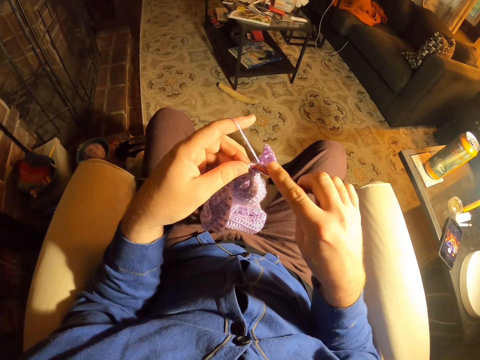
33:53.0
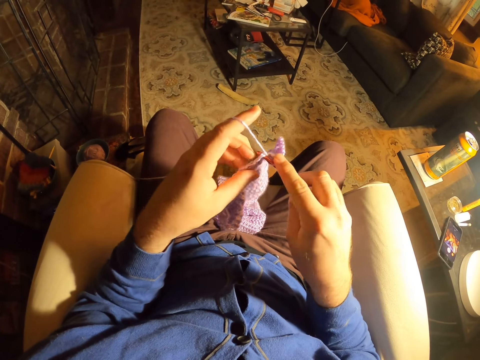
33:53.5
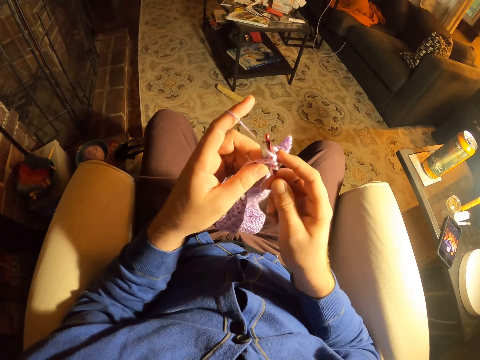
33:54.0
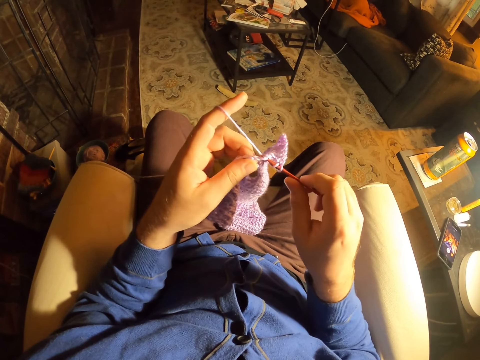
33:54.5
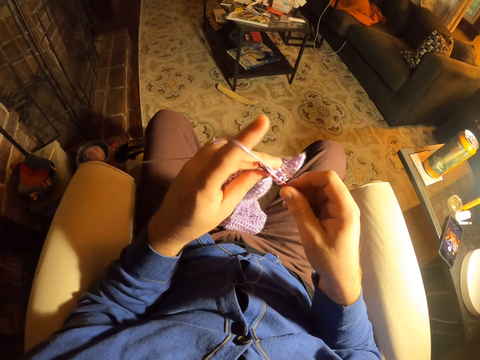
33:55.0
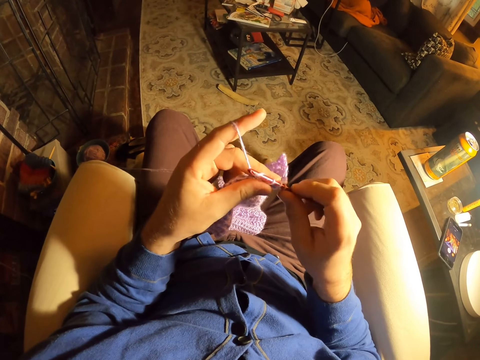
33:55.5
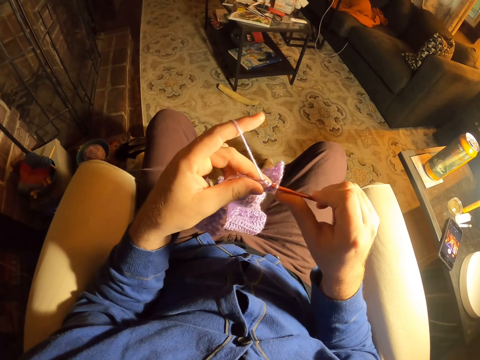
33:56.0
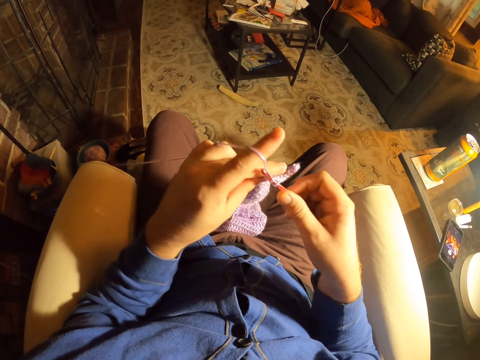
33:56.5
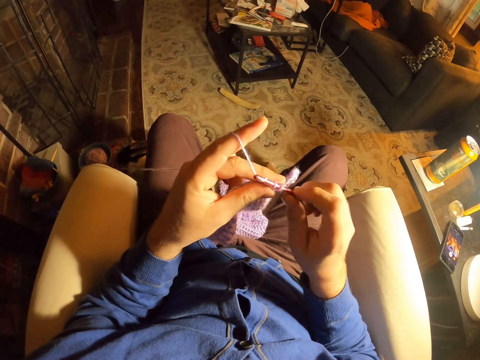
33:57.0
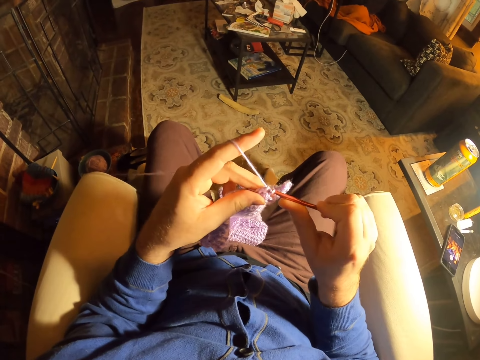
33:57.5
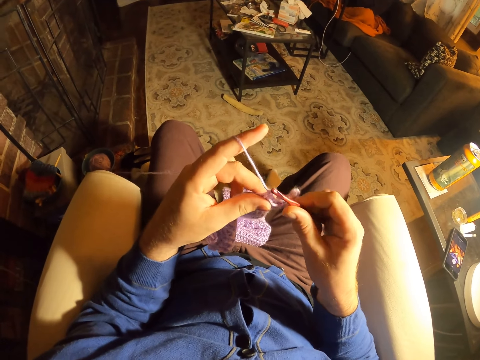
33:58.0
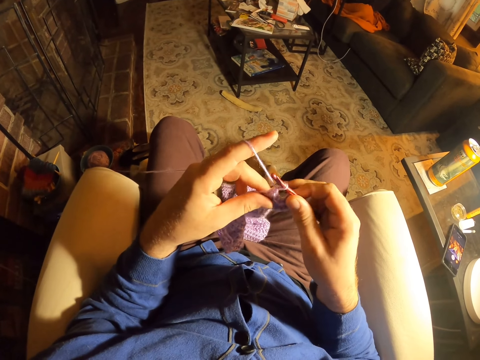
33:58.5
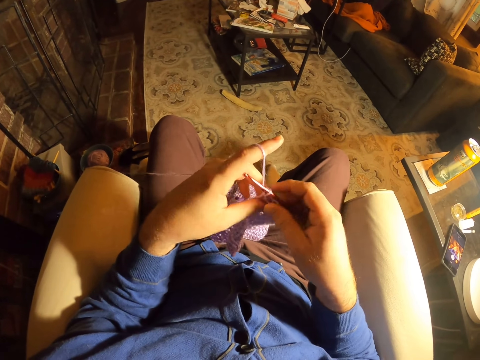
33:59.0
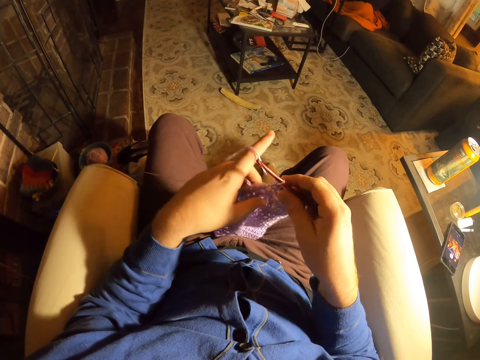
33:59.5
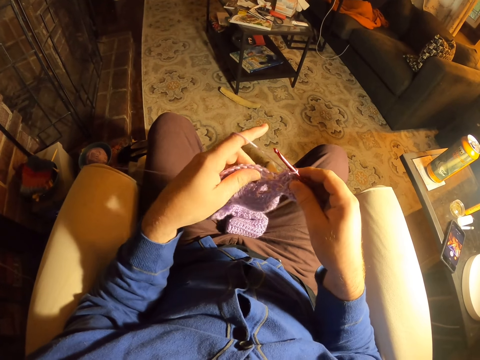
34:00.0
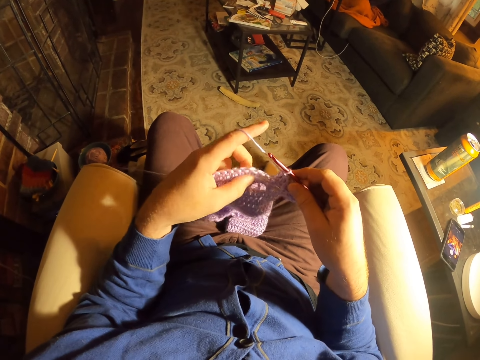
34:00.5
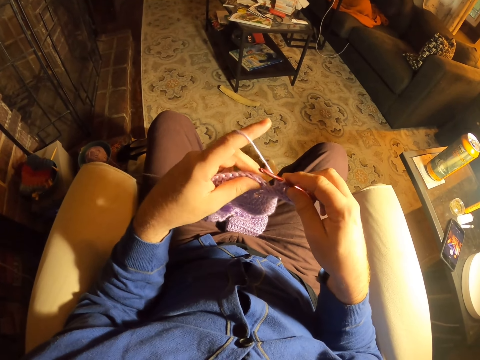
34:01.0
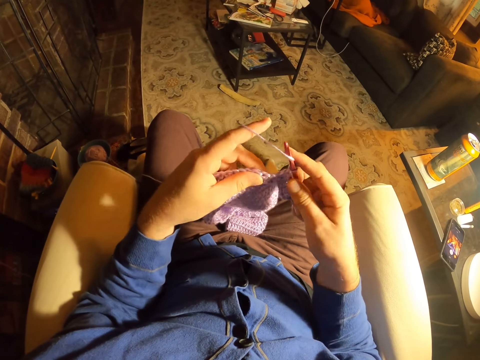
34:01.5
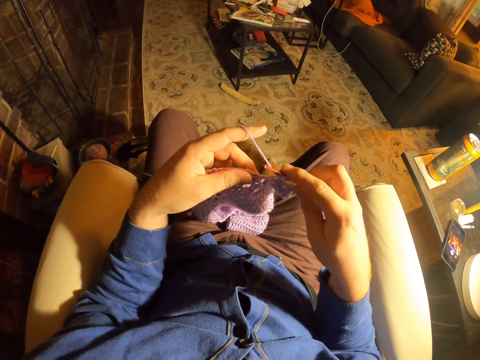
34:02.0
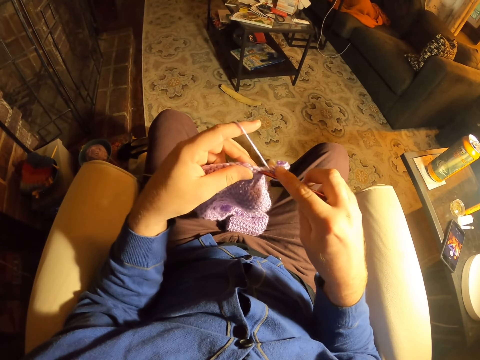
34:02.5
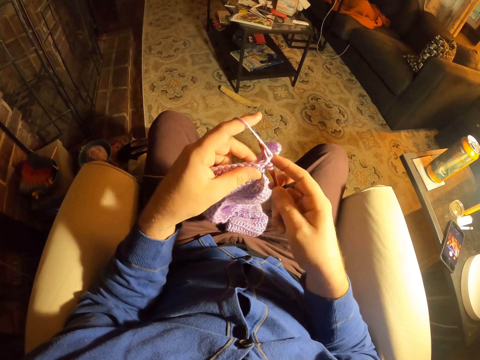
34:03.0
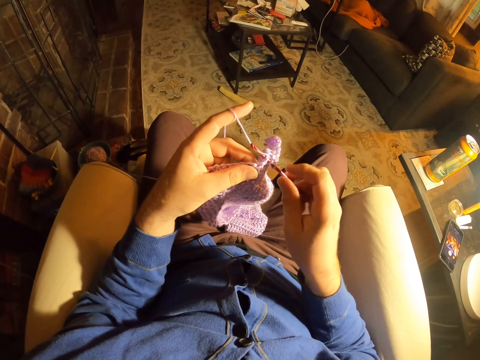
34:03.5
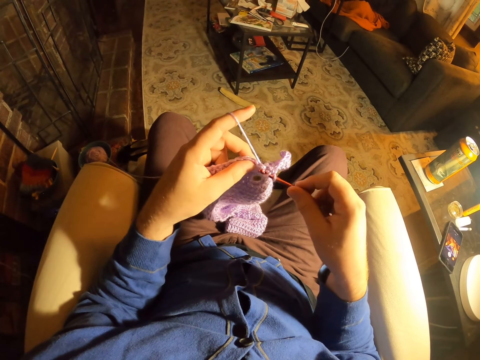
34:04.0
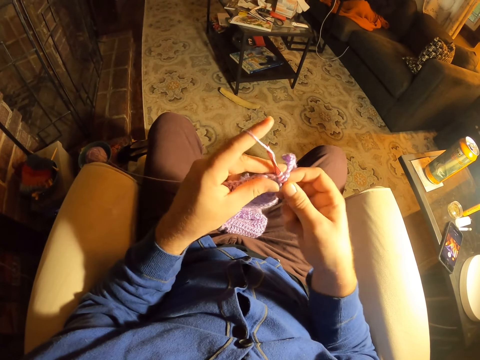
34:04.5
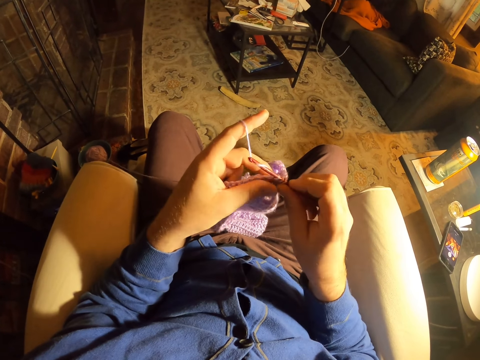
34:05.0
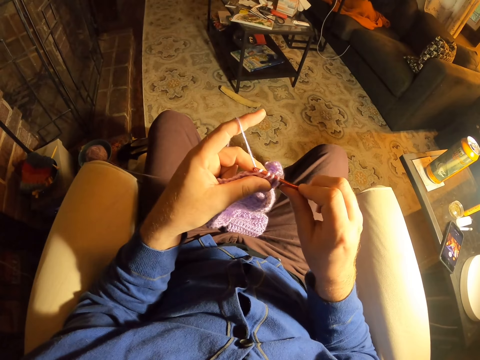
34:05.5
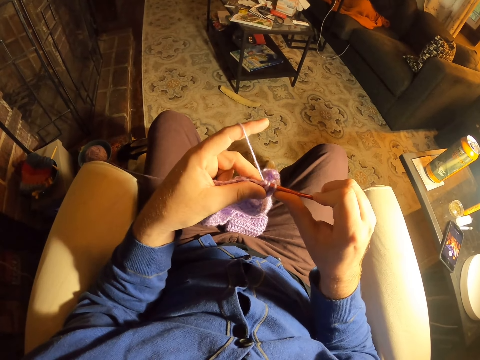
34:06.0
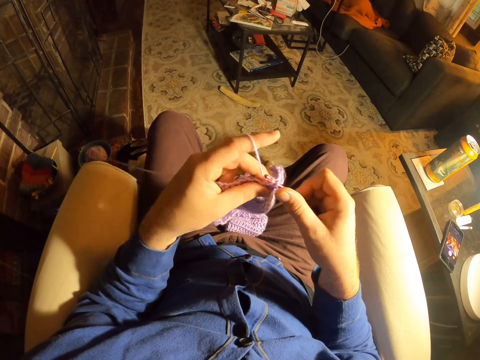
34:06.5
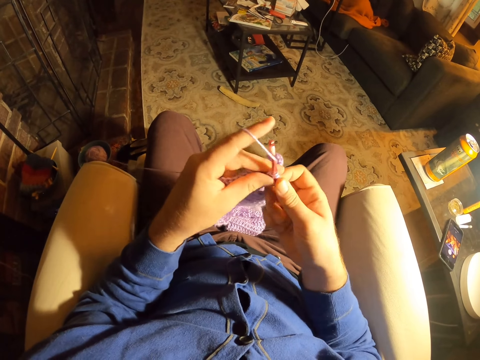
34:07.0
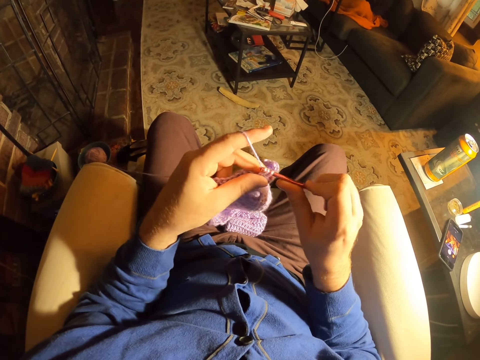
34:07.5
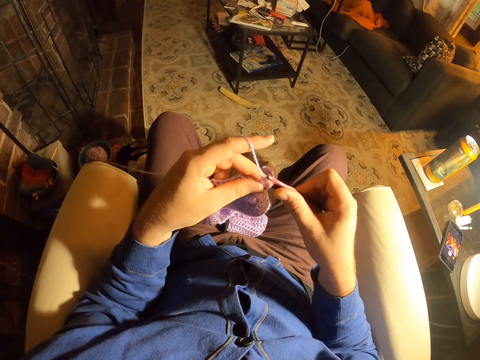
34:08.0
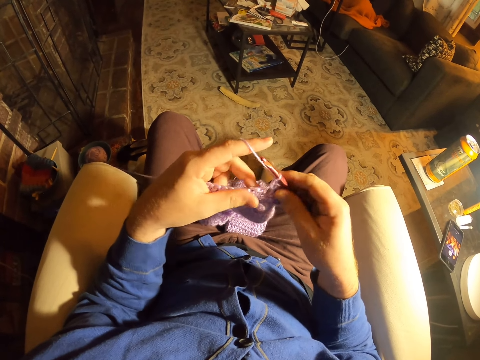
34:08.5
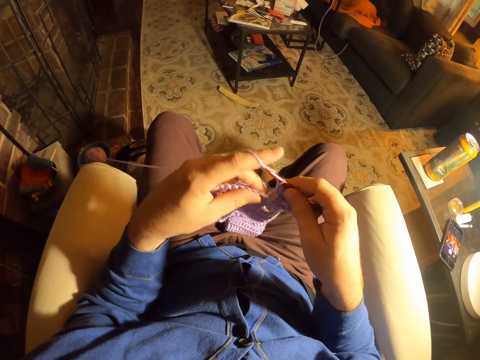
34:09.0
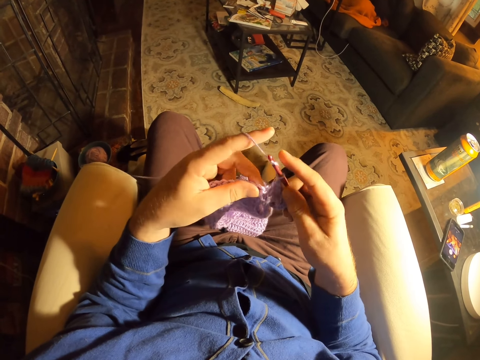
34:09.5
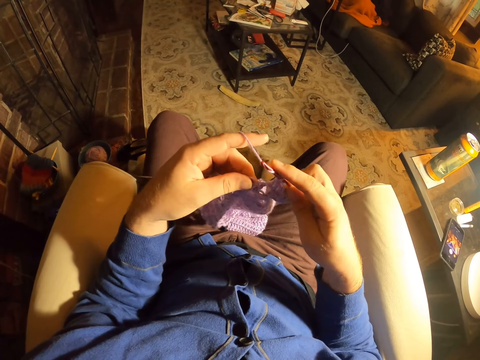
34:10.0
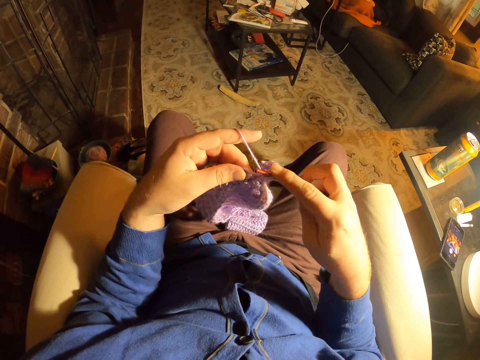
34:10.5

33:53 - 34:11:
The camera wearer knits a fabric with a crochet needle. They roll thread around the crochet needle. They knit the fabric with the crochet needle. They roll the thread around the crochet needle. They knit the fabric with the crochet needle. They roll the thread around the crochet needle. They knit the fabric with the crochet needle. They roll the thread around the crochet needle. They knit the fabric with the crochet needle. They roll the thread around the crochet needle. They knit the fabric with the crochet needle. They roll the thread around the crochet needle.

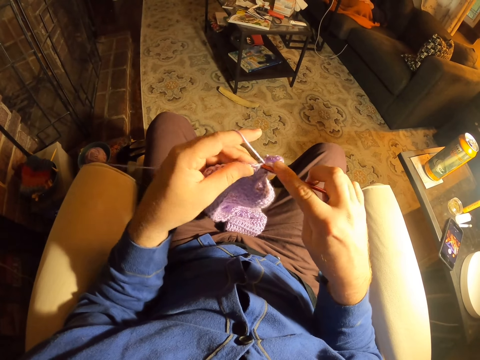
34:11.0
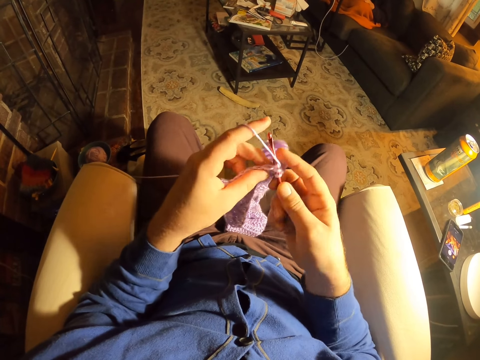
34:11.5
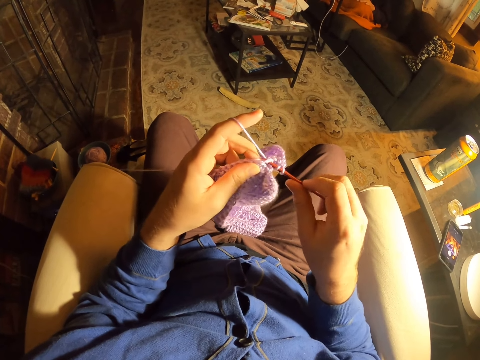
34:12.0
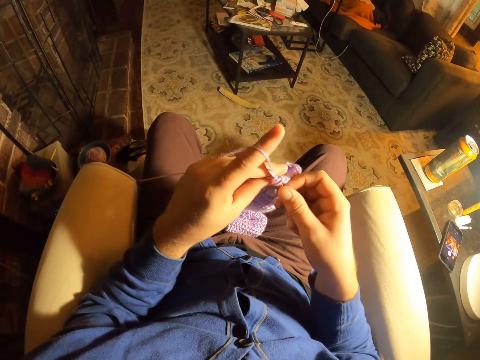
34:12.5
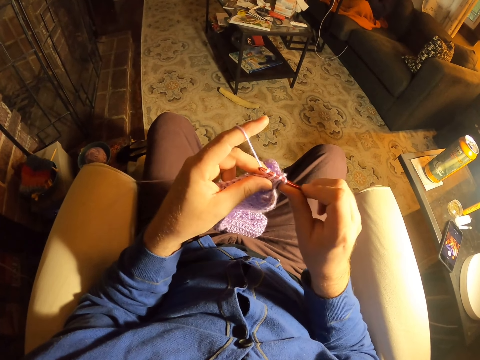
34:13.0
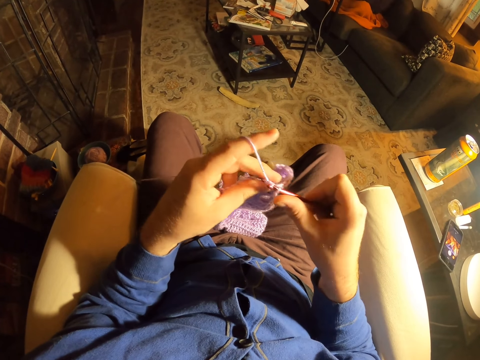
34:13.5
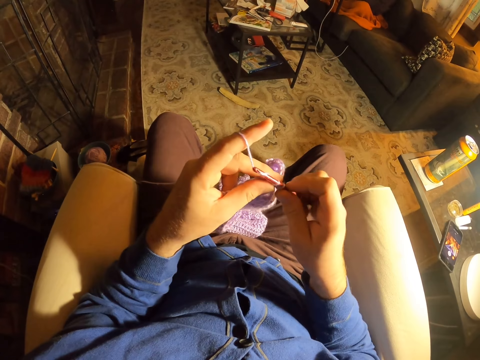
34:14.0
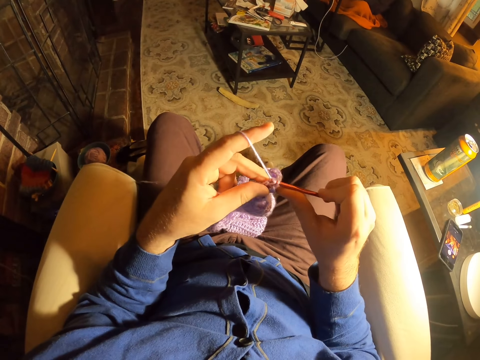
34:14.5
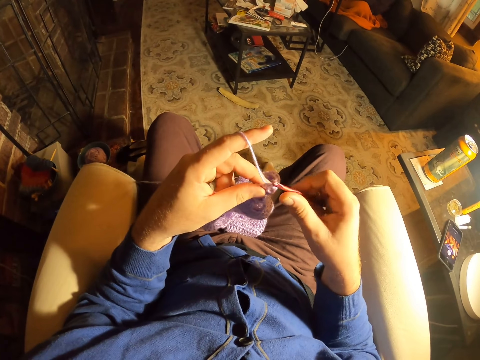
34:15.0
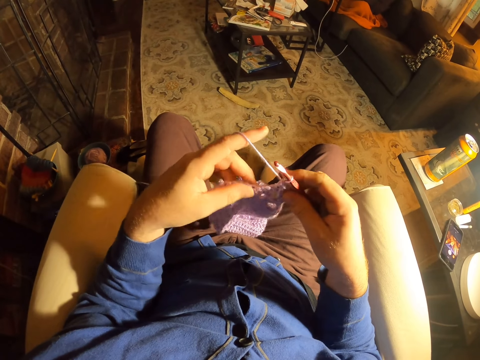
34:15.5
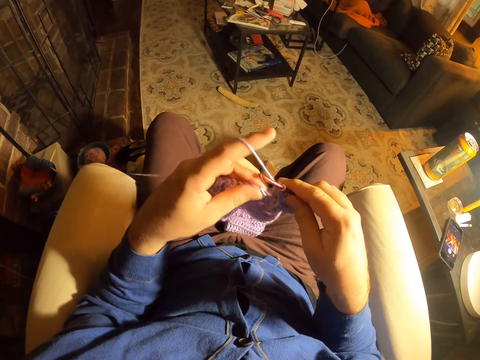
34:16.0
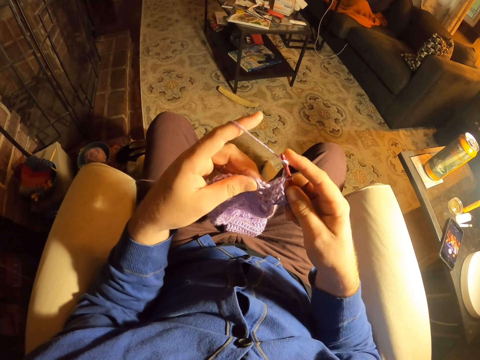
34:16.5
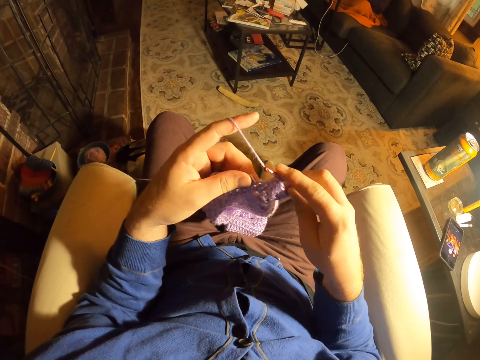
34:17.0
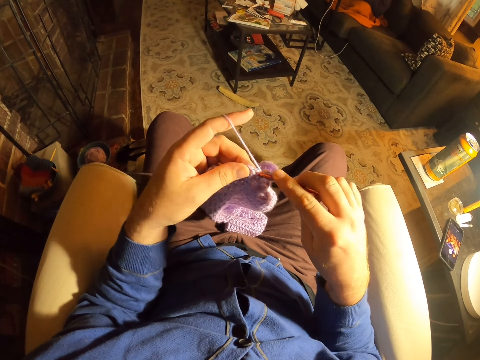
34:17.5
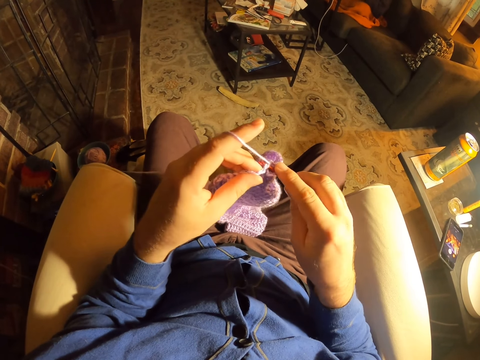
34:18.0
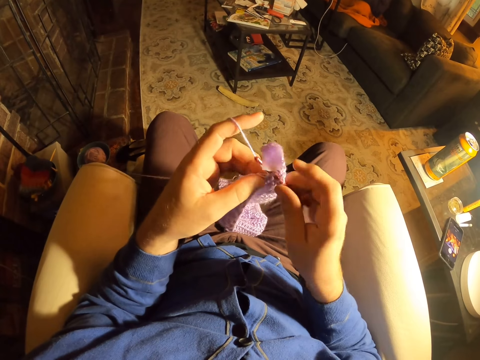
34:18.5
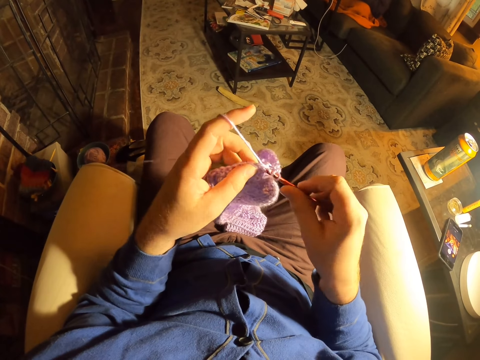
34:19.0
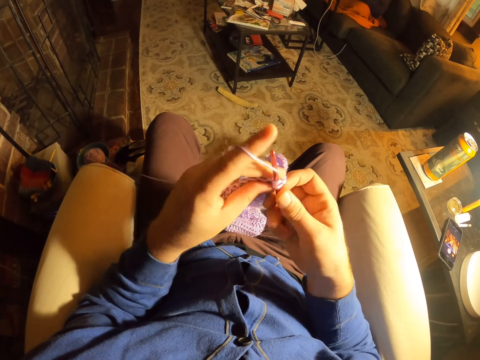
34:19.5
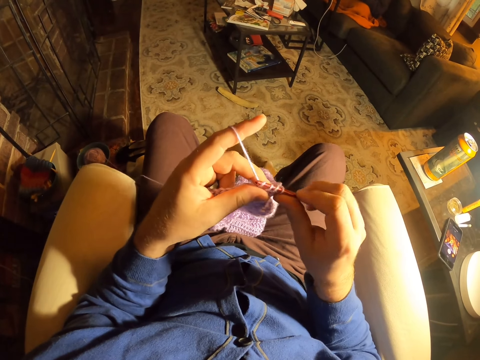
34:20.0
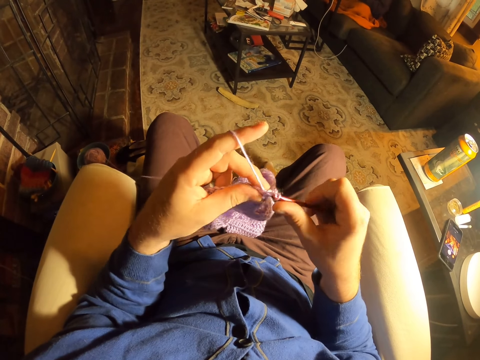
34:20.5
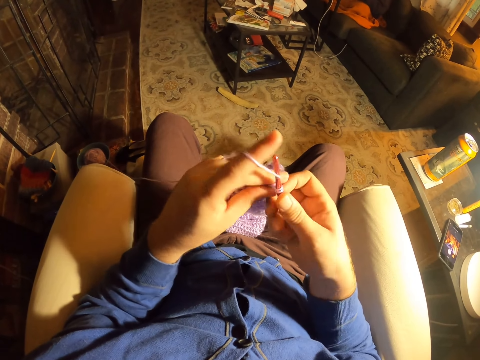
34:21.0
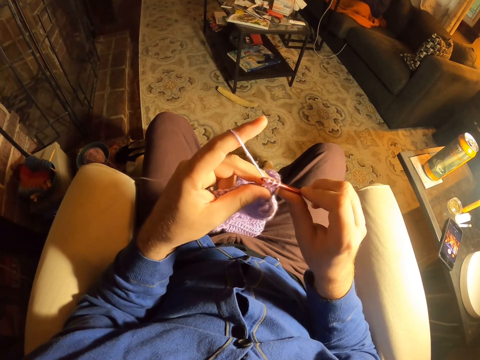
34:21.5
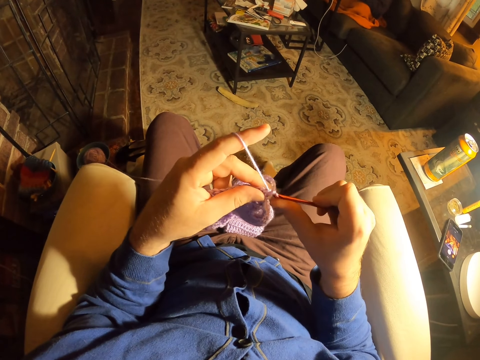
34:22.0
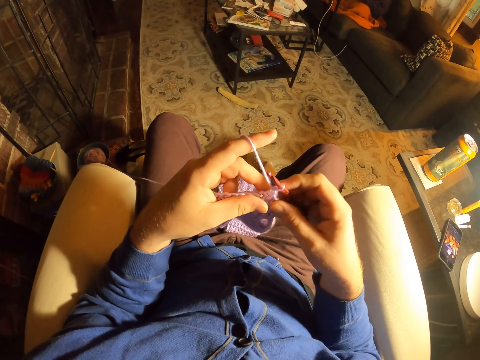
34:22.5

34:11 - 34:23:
The camera wearer knits a fabric with a crochet needle. They roll thread around the crochet needle. They knit the fabric with the crochet needle. They roll the thread around the crochet needle. They knit the fabric with the crochet needle. They roll the thread around the crochet needle. They knit the fabric with the crochet needle.
